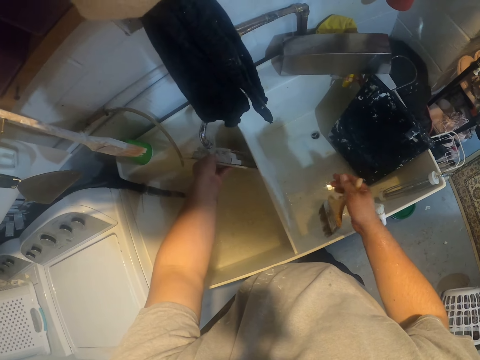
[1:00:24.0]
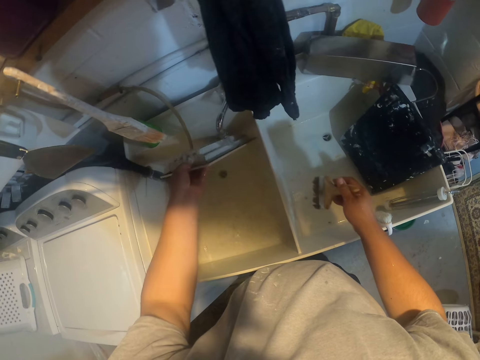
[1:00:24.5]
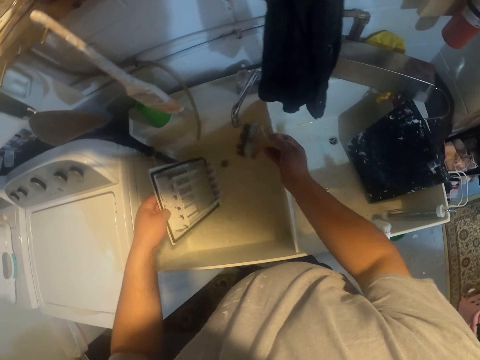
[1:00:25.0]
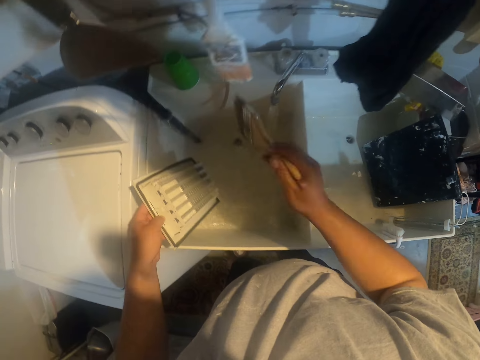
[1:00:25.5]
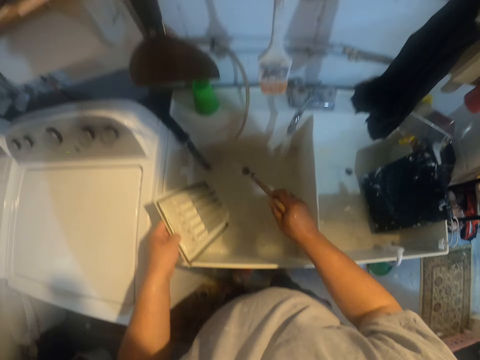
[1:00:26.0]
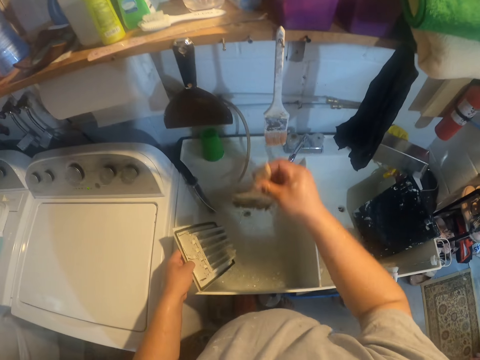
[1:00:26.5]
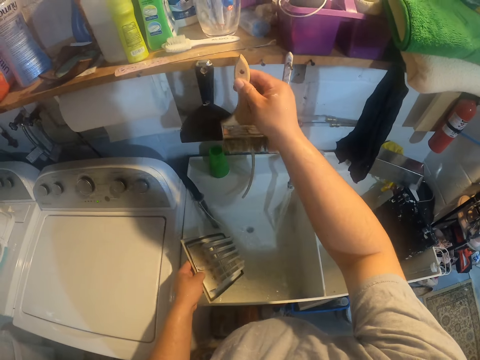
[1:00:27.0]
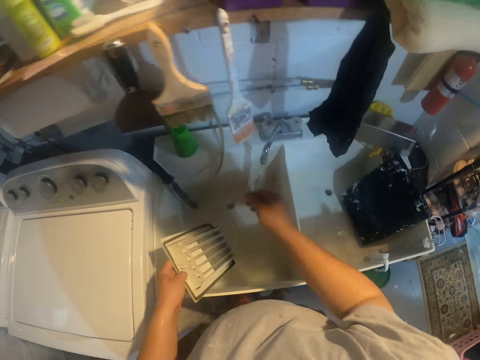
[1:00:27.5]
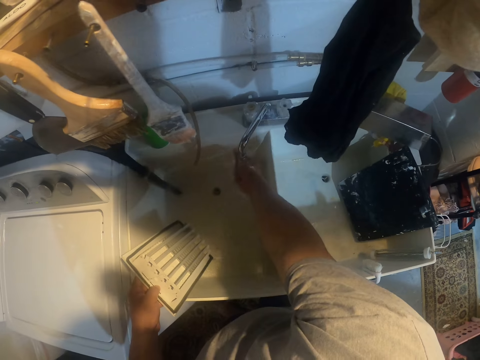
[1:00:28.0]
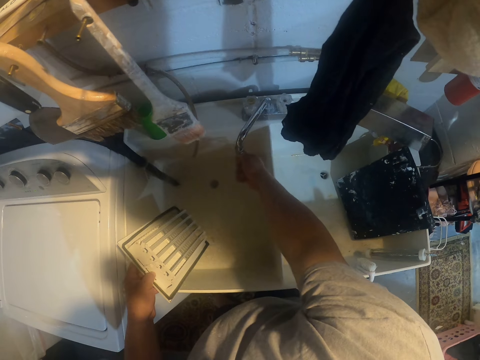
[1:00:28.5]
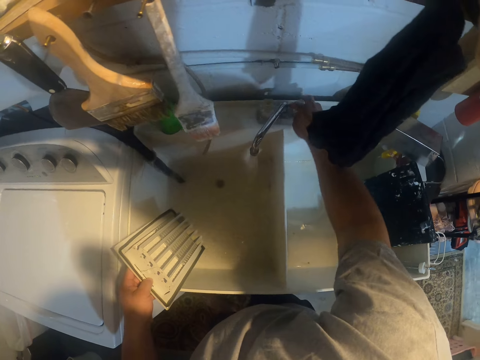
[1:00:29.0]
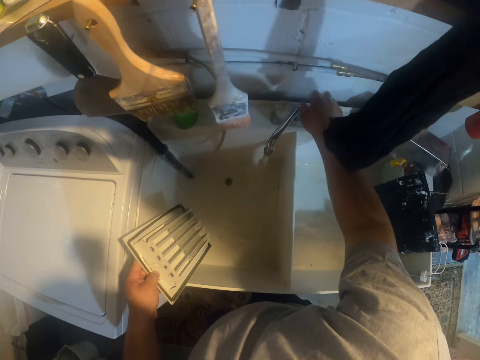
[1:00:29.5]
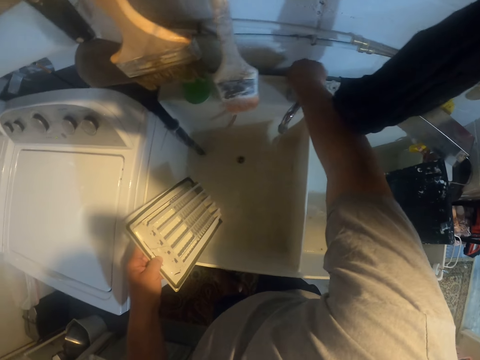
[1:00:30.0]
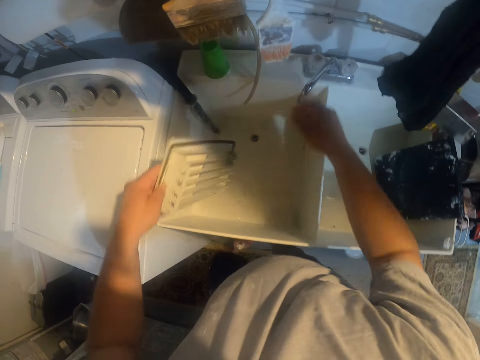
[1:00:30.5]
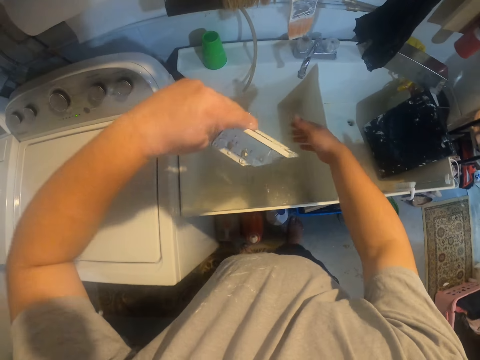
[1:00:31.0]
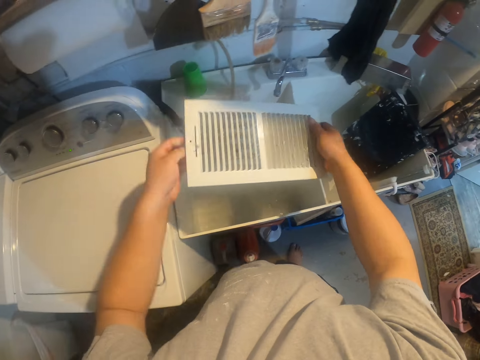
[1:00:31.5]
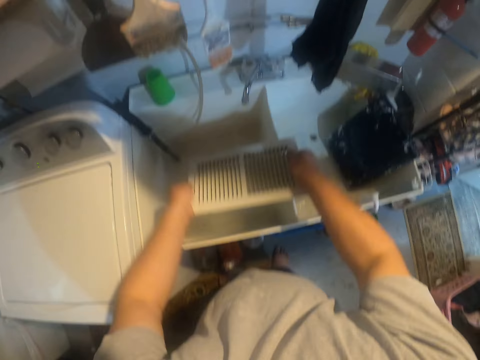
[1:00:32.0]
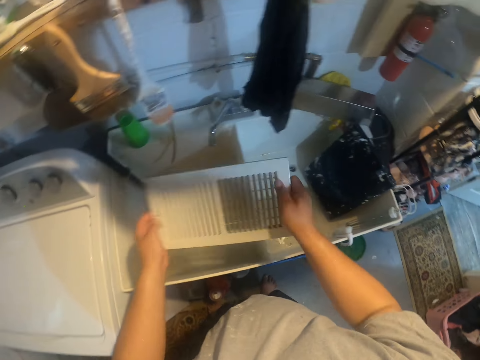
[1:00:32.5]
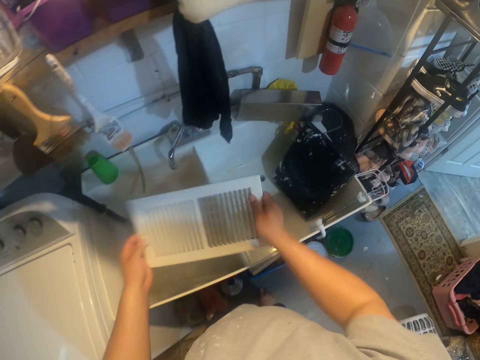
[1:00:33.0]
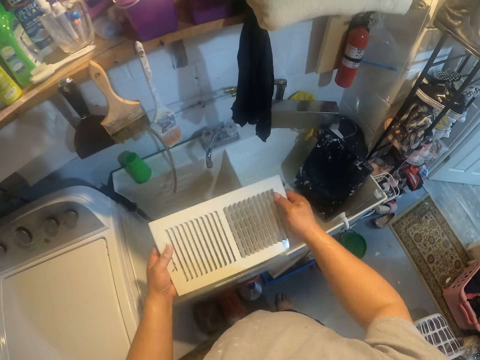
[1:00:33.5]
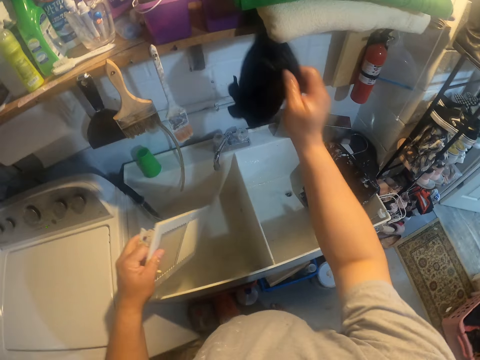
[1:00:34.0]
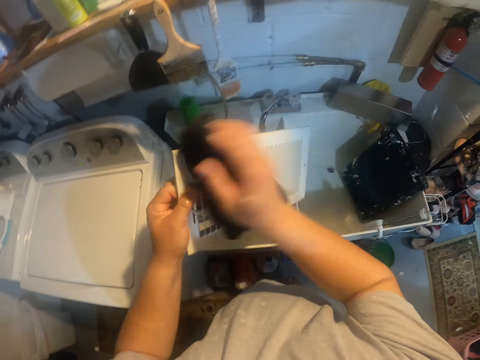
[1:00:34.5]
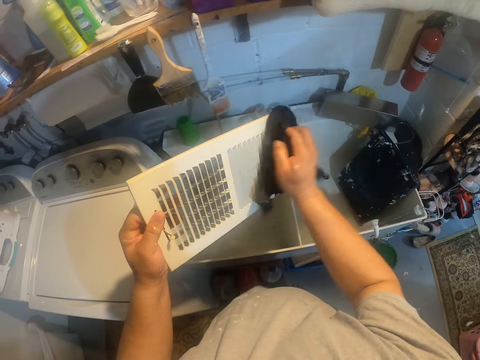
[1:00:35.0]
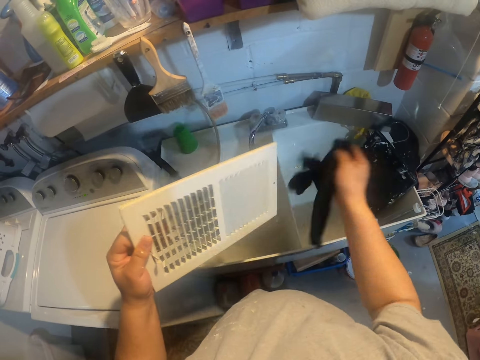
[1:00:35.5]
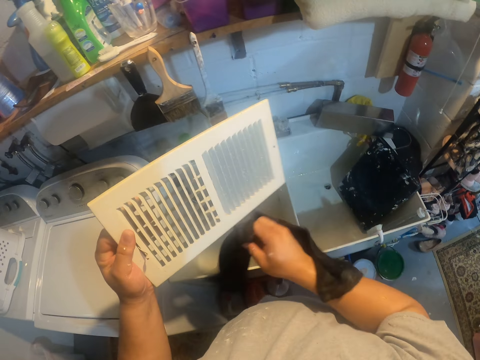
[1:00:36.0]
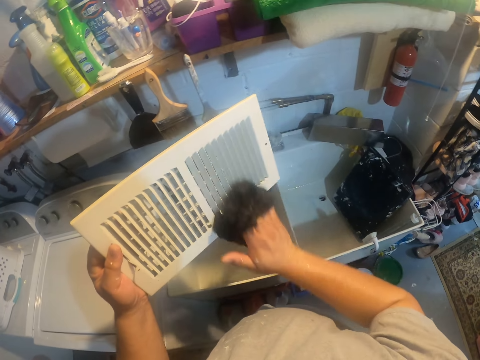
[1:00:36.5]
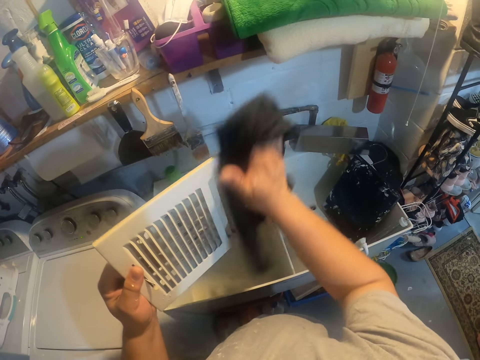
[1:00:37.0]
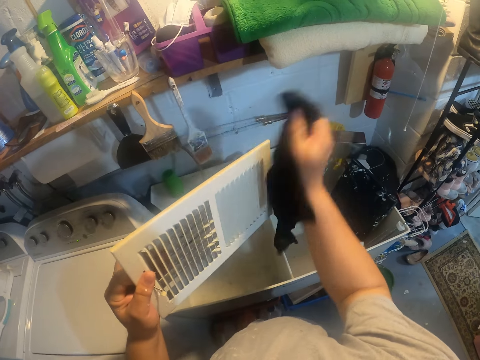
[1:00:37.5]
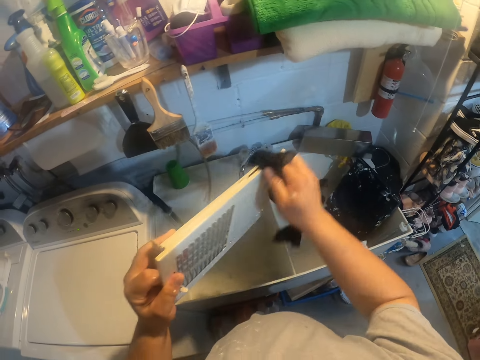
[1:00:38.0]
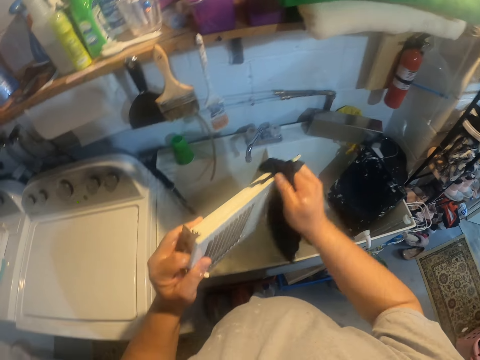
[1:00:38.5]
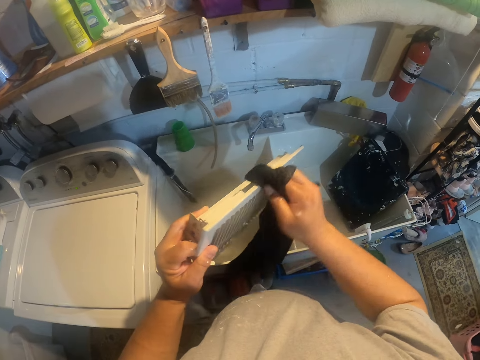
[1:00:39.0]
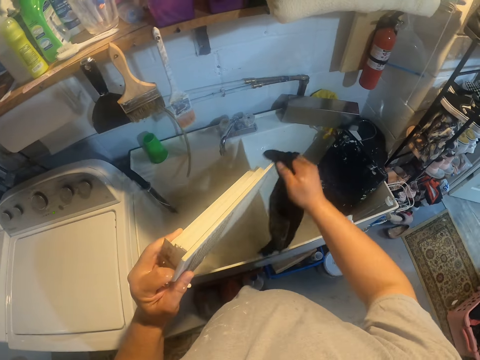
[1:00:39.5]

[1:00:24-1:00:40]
The camera wearer returns the brush. They hang the filter on the shelf with the right hand. They wash their hands. They lock the tap with the right hand. They hold the filter. They shake the filter with both hands. They rinse the filter. They pick up a cloth from the shelf. They wipe water on the filter with the cloth.

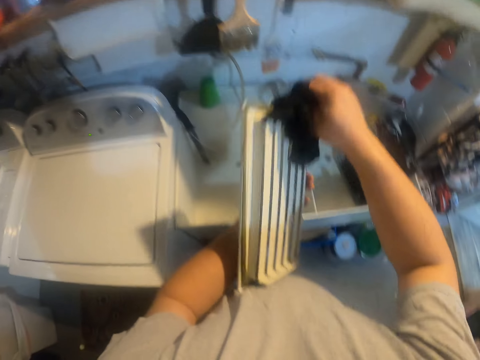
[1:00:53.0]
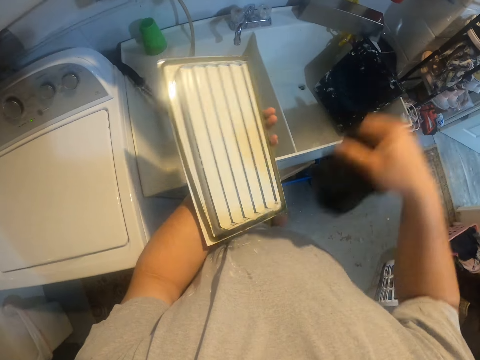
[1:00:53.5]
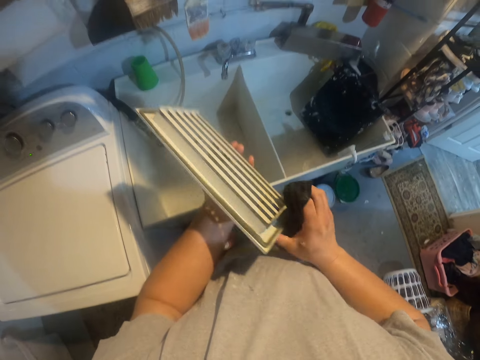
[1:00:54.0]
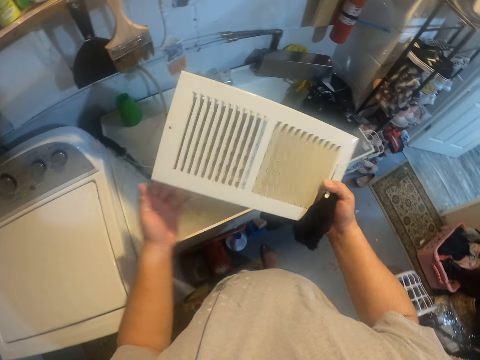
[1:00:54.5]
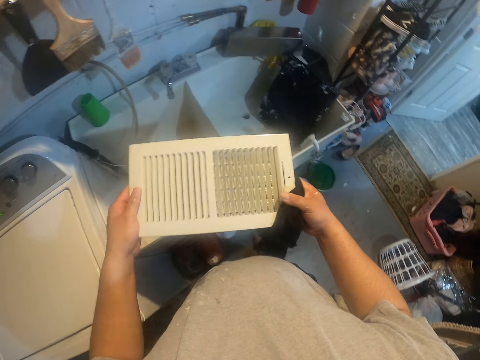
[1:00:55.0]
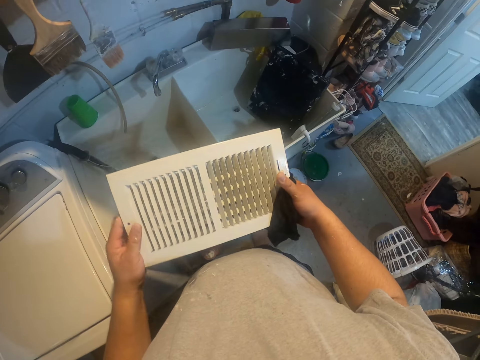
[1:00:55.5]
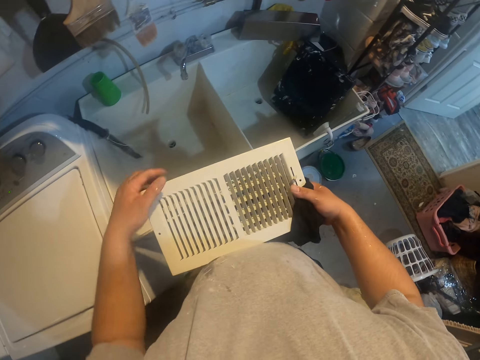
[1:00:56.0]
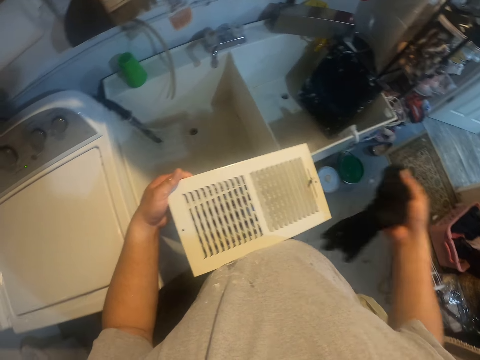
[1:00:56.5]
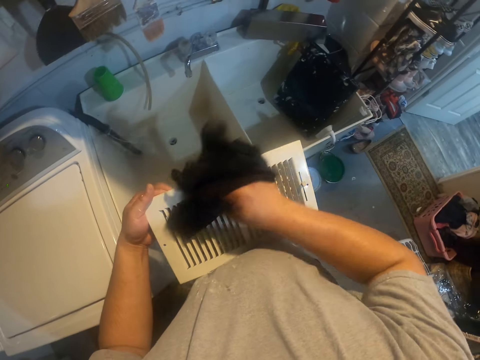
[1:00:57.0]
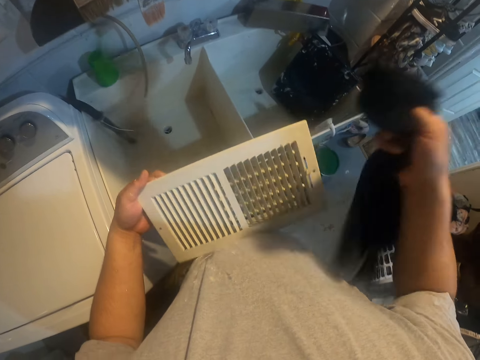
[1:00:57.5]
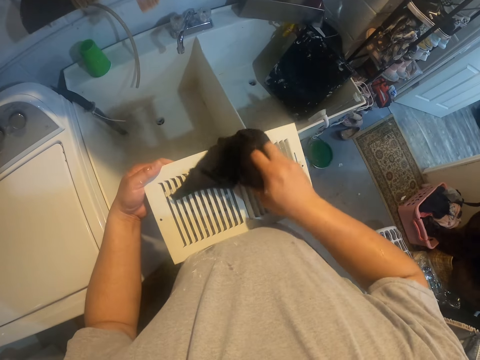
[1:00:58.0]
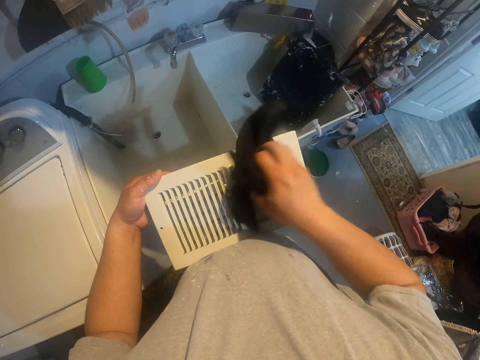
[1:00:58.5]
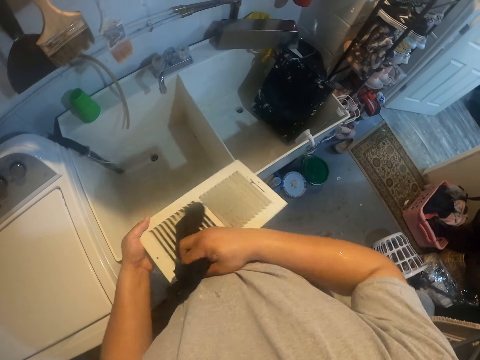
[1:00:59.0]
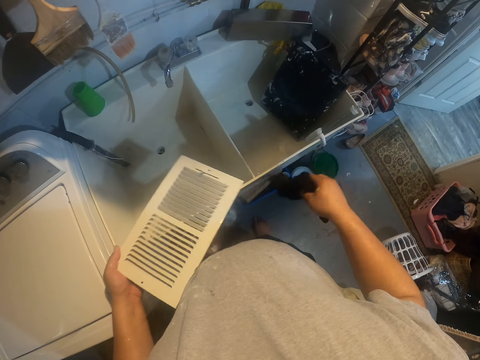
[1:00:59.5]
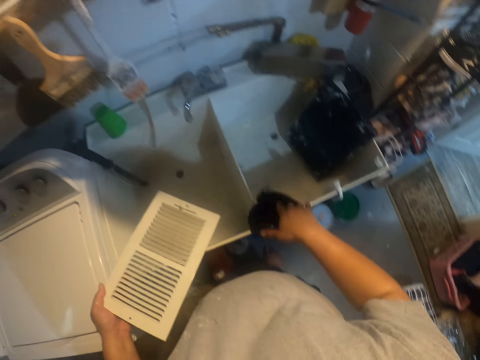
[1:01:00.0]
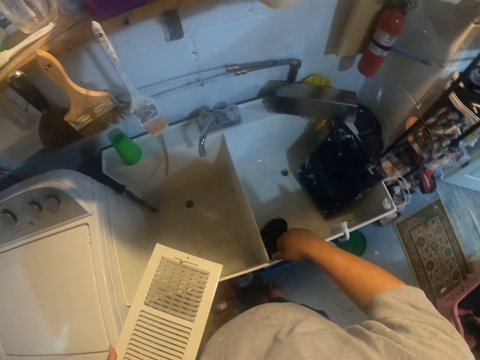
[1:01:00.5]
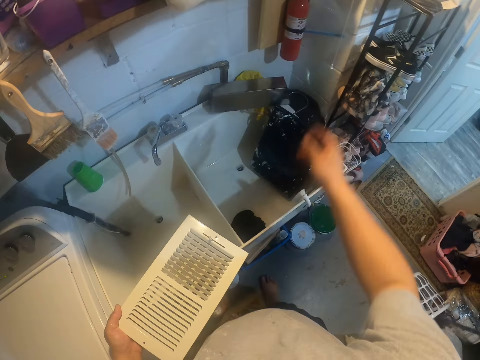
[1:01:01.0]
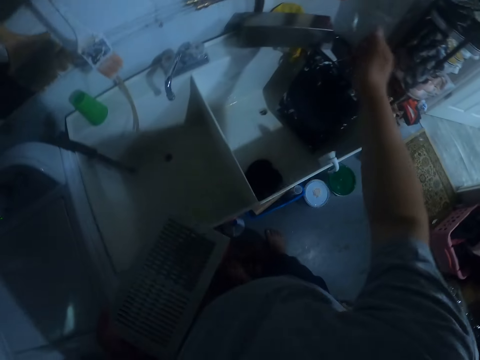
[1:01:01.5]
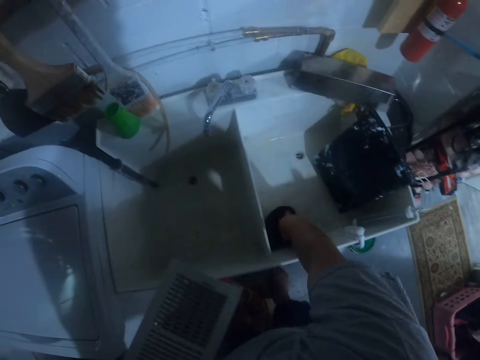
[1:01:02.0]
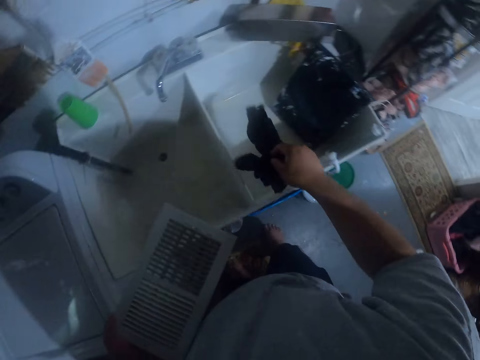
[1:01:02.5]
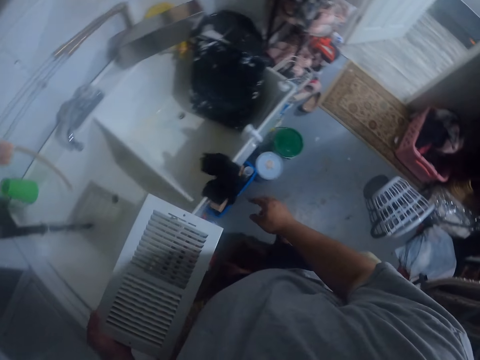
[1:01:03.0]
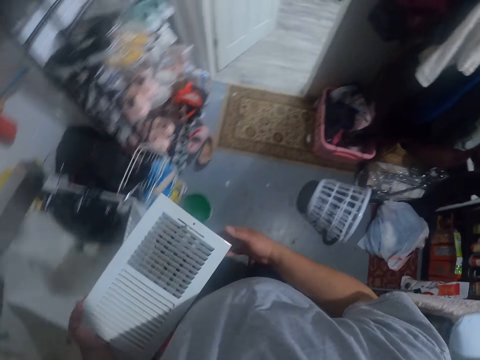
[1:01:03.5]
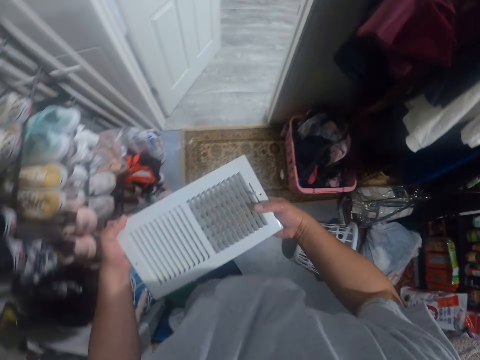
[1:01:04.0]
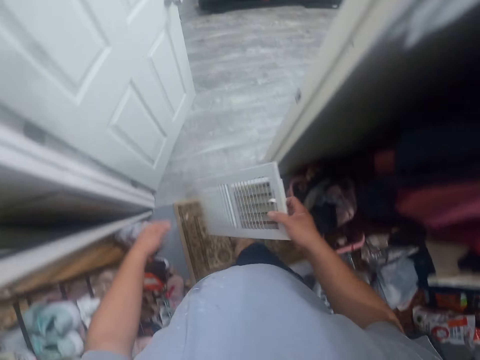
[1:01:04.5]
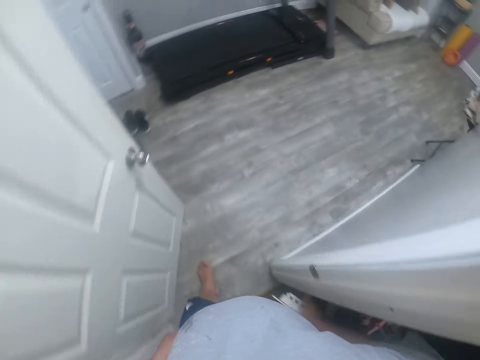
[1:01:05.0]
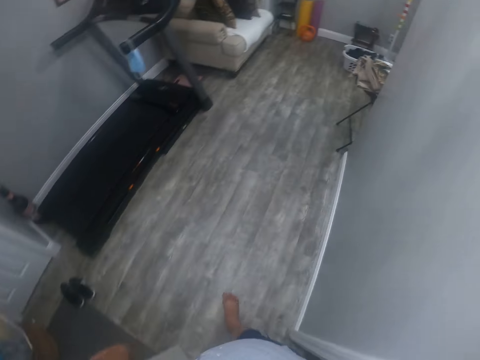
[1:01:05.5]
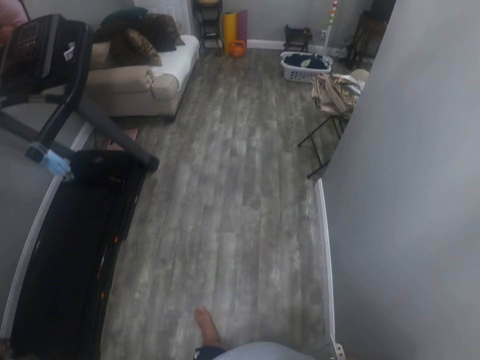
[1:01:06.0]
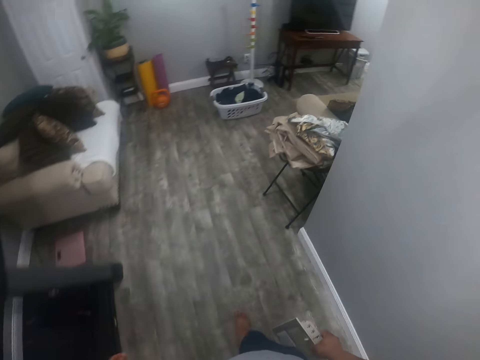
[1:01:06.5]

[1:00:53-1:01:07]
The camera wearer adjusts a slider on the filter with the right hand. They wipe water on the filter with the cloth. They drop the cloth in the sink. They switch off the light. They pick up the cloth from the sink with the right hand. They drop the cloth in the sink. They hang the cloth on the sink. They walk. They pass the filter to the left hand.
